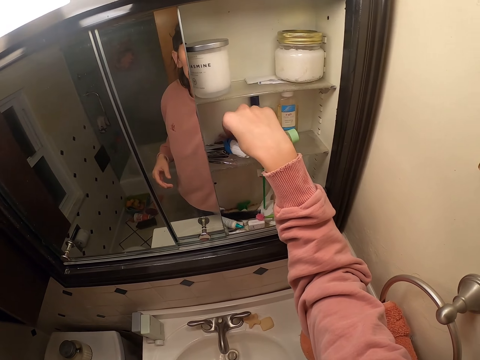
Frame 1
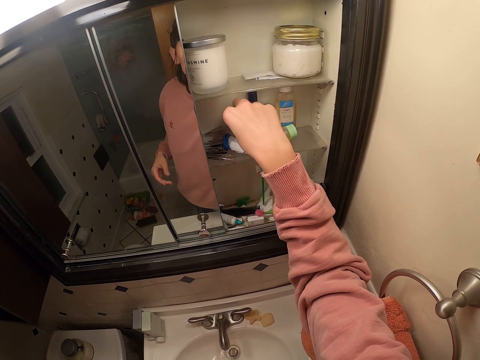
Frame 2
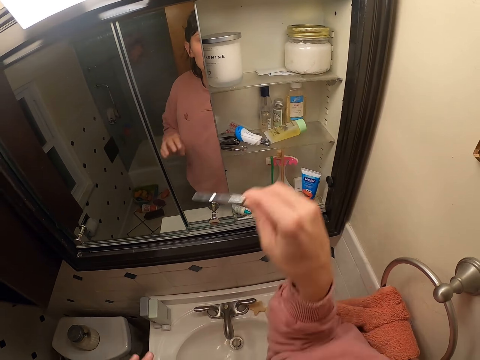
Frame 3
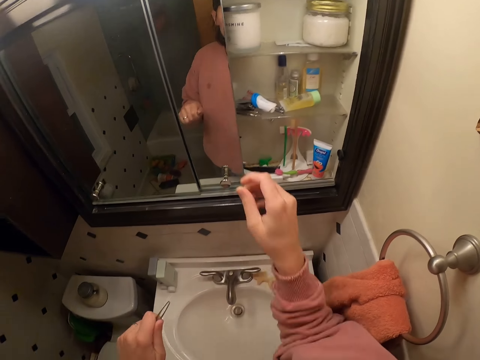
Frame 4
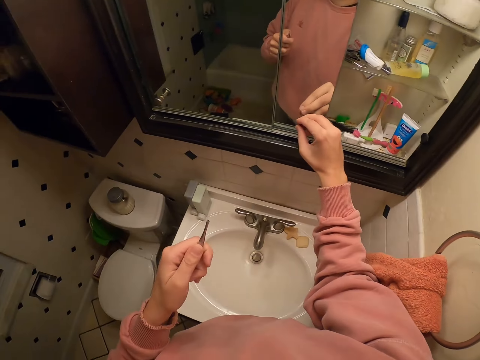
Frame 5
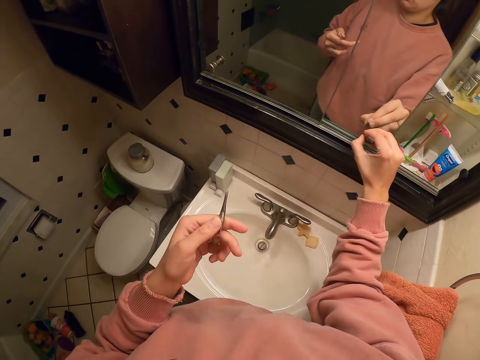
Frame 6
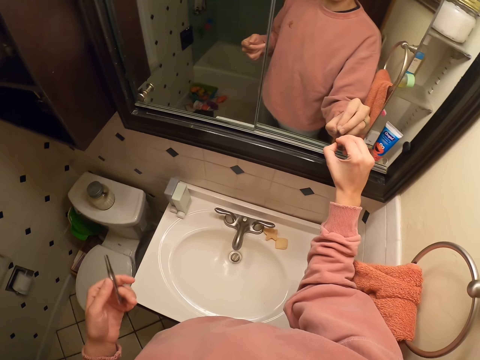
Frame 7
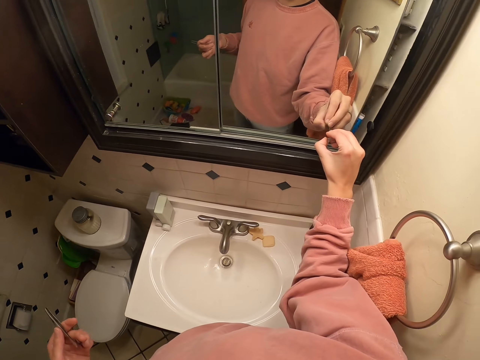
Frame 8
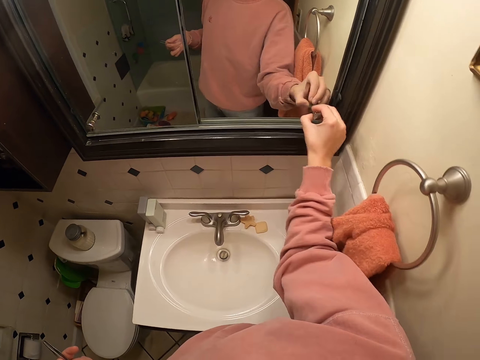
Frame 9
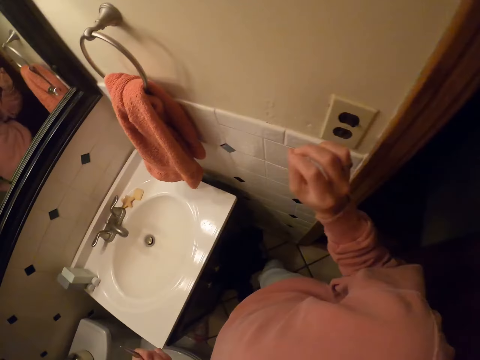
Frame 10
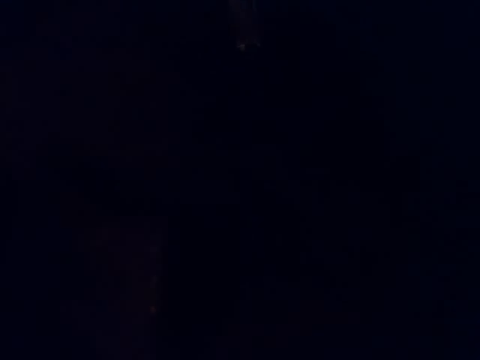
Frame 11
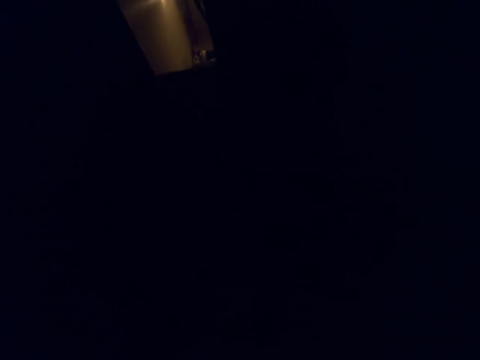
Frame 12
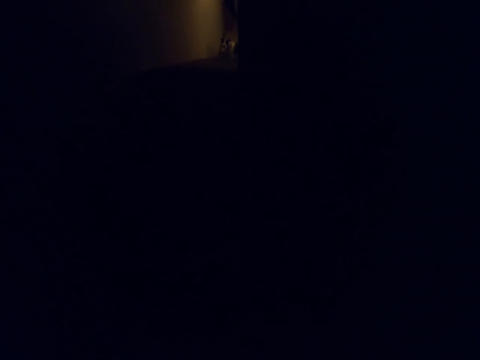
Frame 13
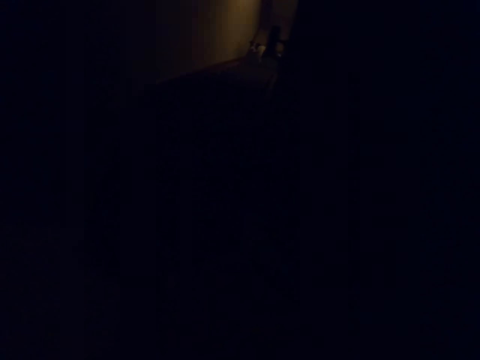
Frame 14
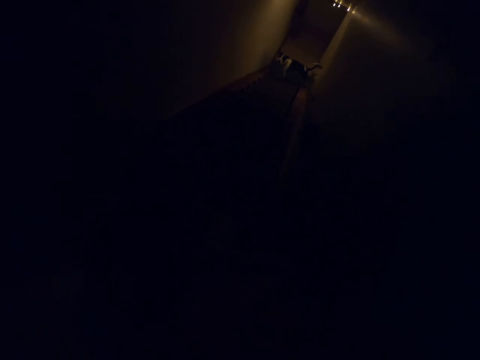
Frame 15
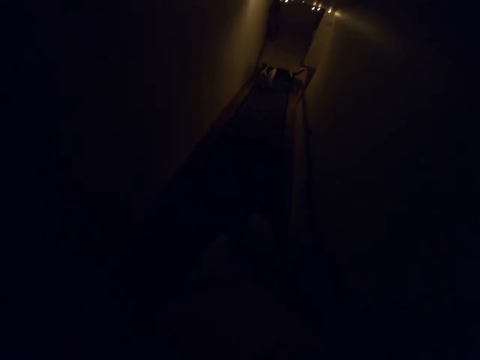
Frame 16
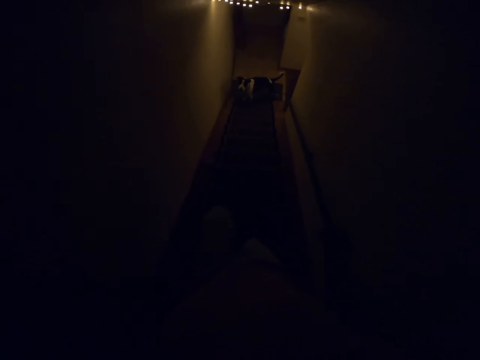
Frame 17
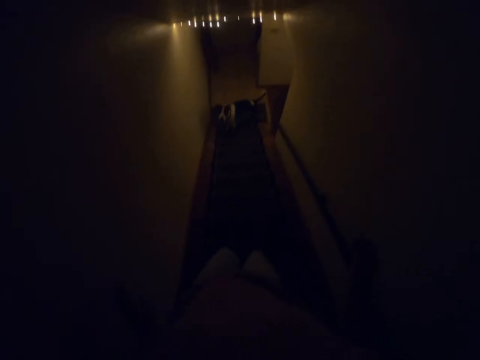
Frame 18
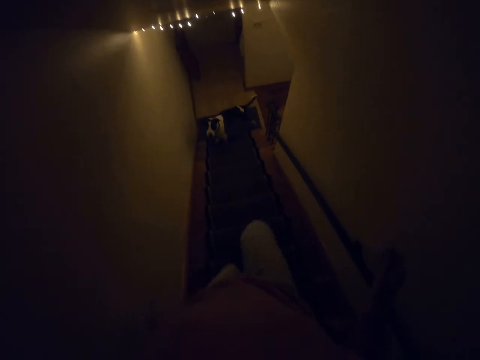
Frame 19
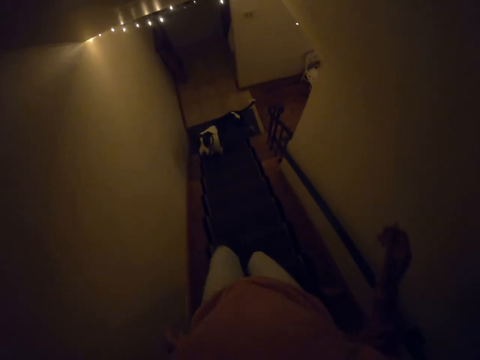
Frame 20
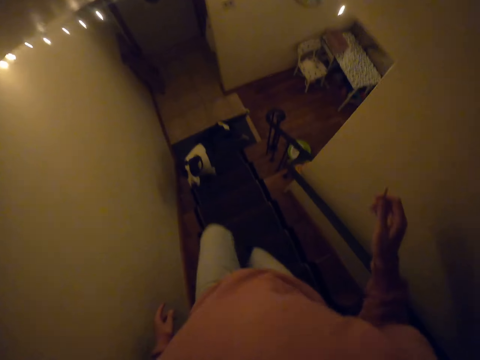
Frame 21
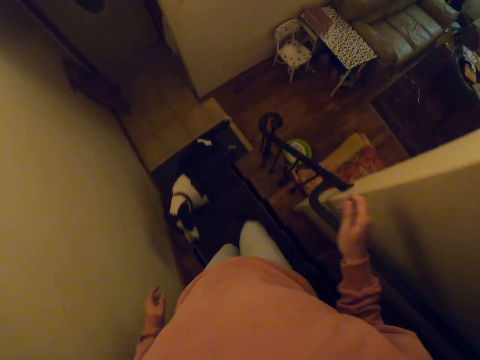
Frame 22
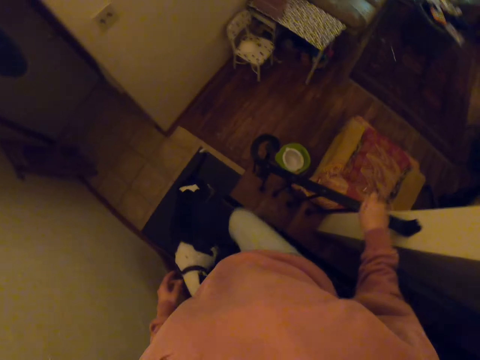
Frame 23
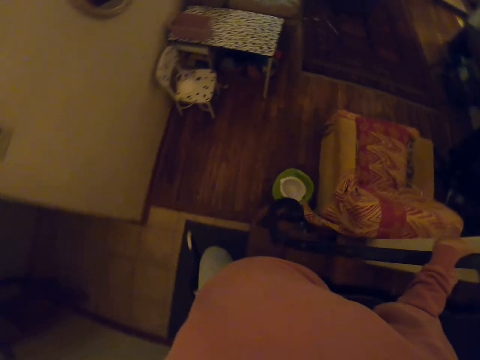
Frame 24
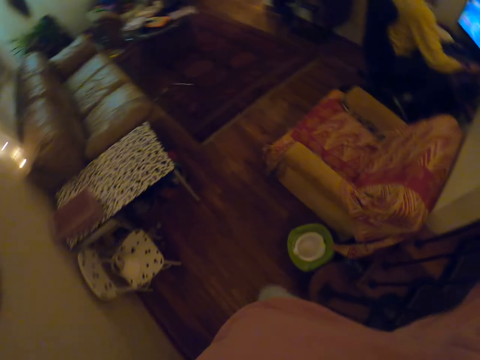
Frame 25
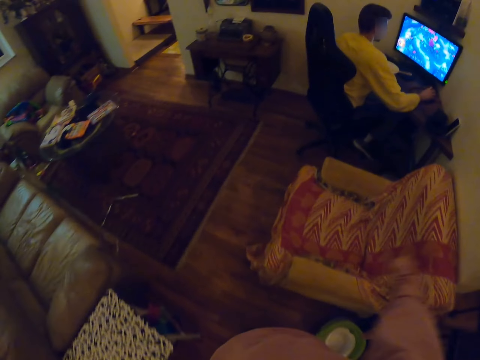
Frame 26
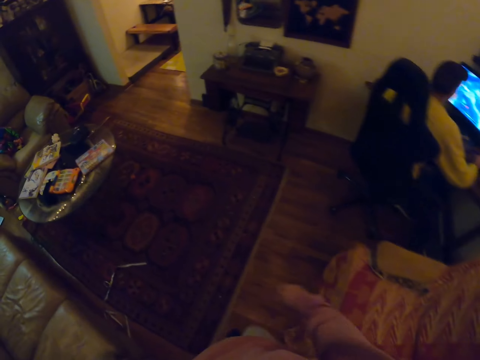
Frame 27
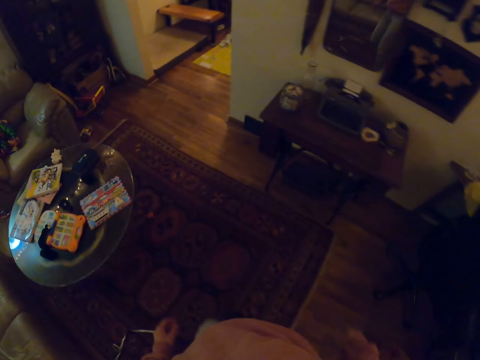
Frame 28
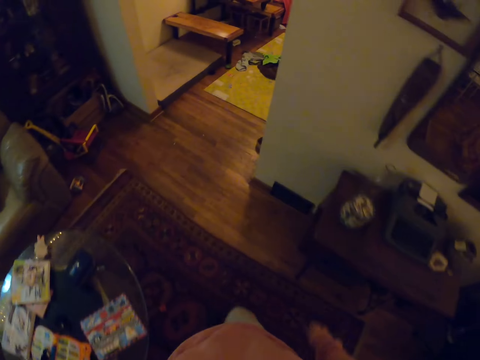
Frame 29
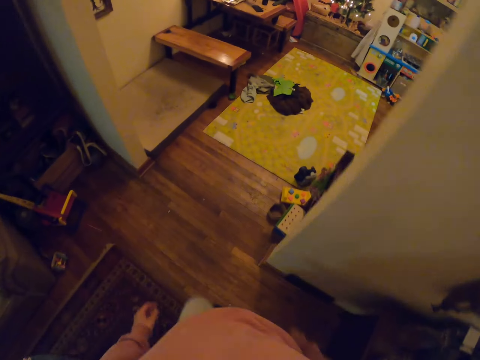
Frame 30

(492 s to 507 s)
The camera wearer touches something. They close the small cabinet. They switch off the lights. They walk on the floor. They walk downstairs. They walk around the room.

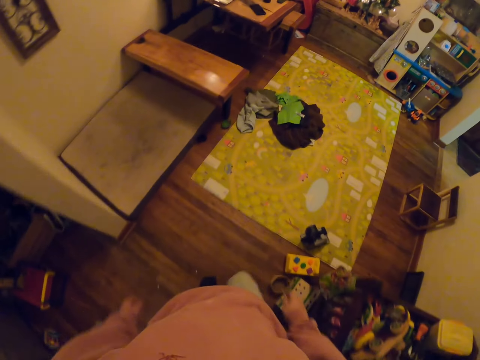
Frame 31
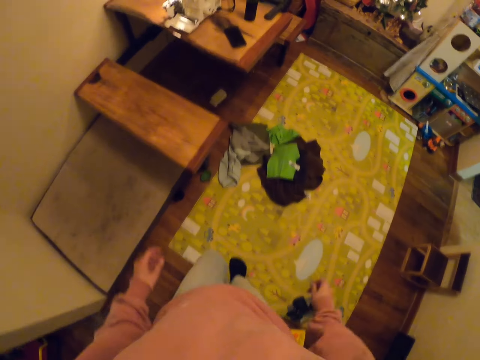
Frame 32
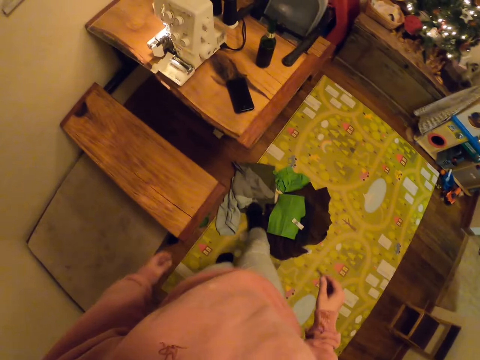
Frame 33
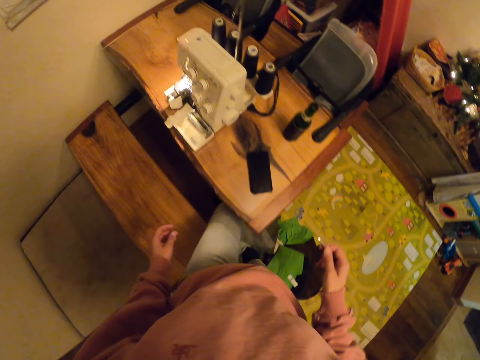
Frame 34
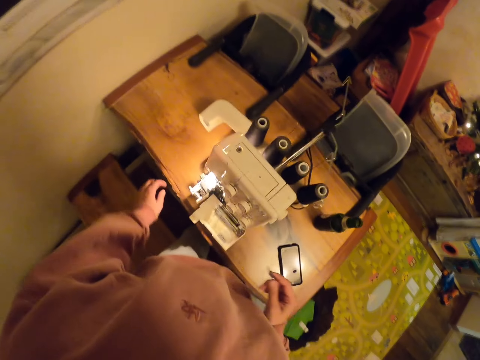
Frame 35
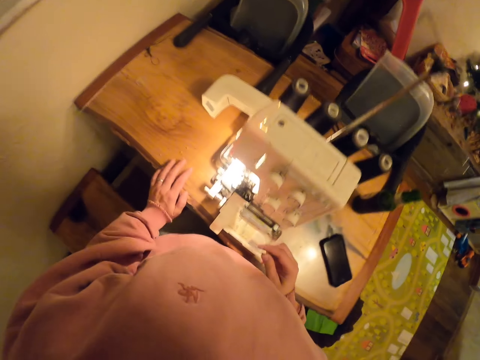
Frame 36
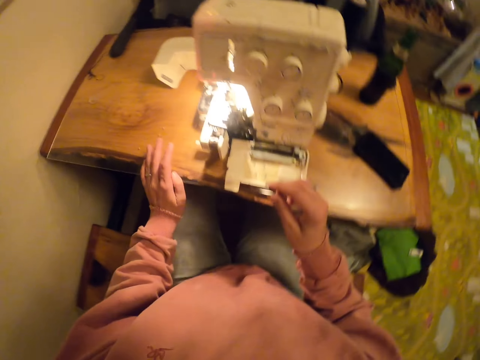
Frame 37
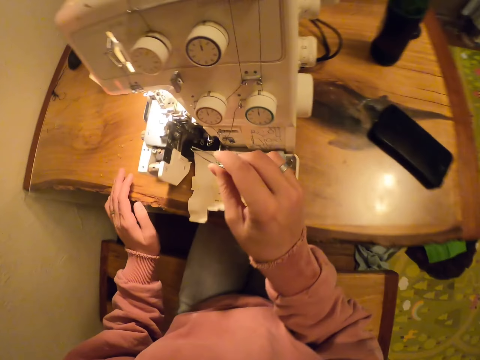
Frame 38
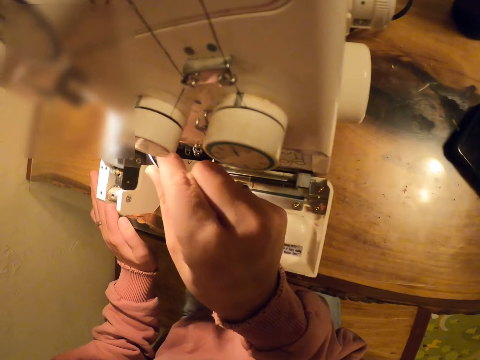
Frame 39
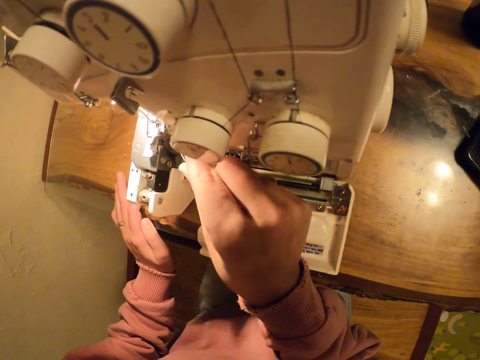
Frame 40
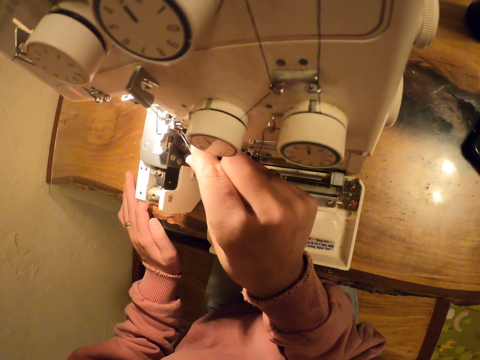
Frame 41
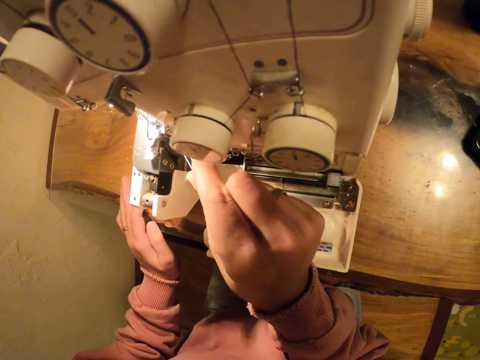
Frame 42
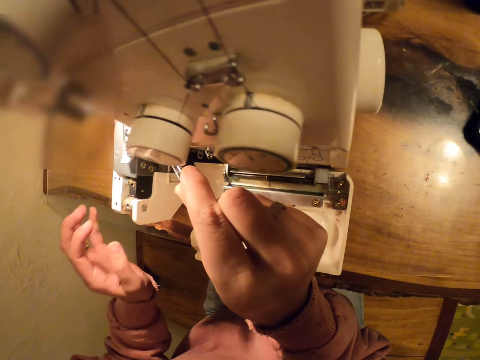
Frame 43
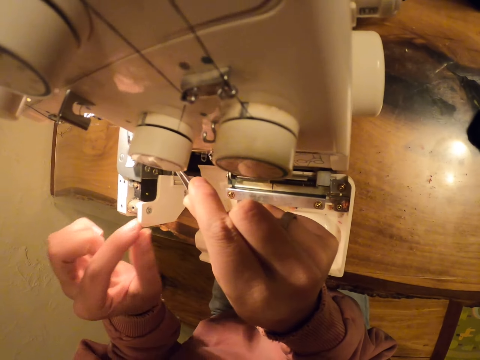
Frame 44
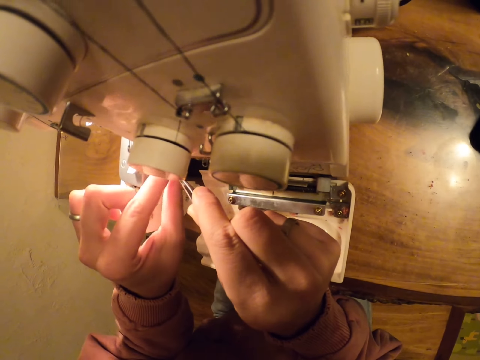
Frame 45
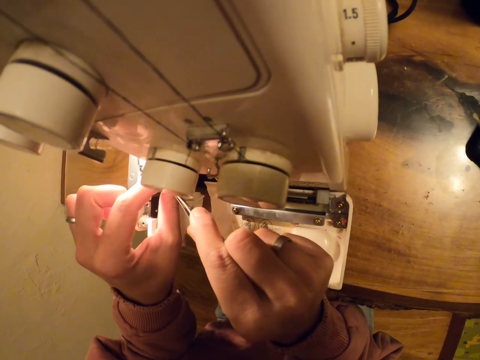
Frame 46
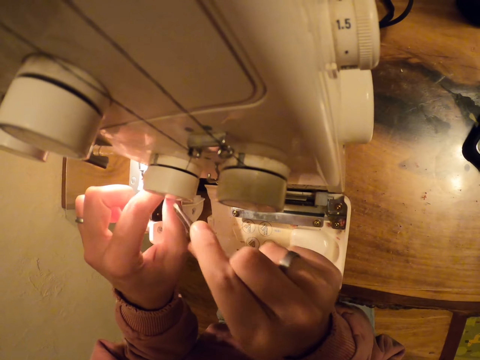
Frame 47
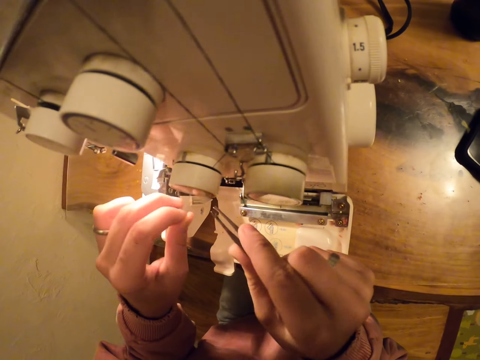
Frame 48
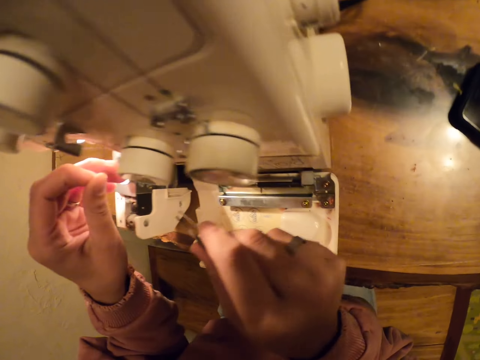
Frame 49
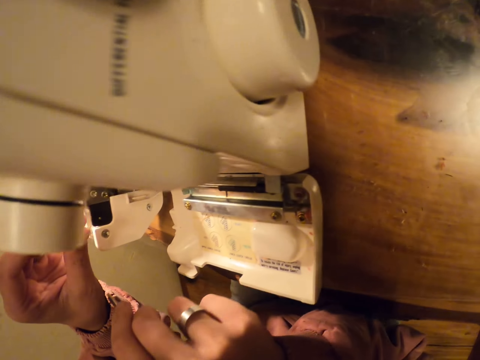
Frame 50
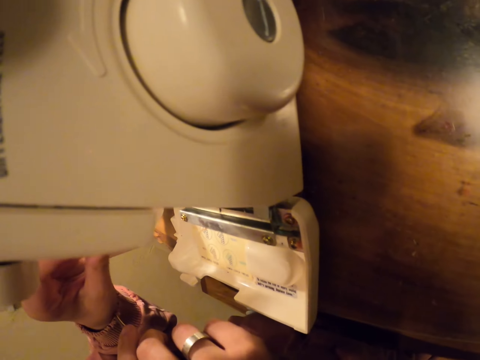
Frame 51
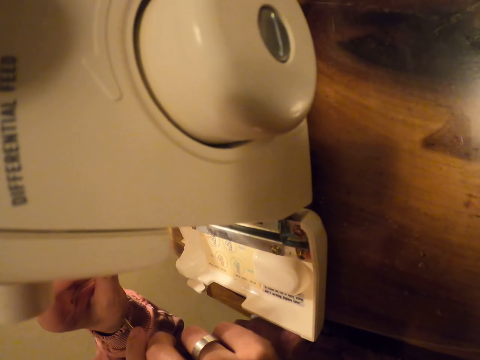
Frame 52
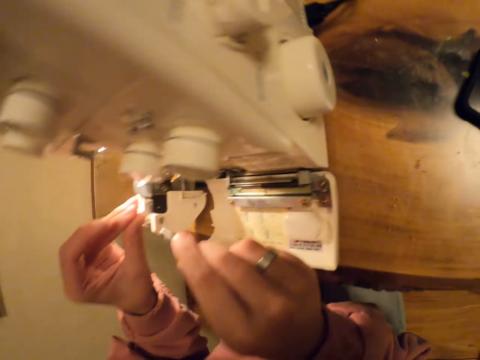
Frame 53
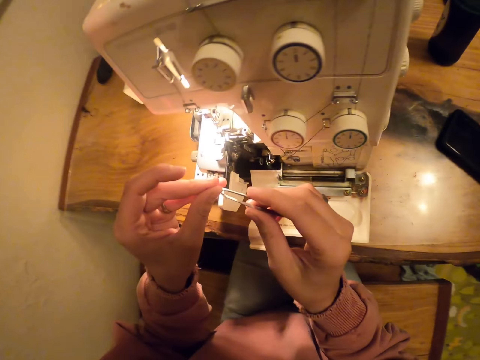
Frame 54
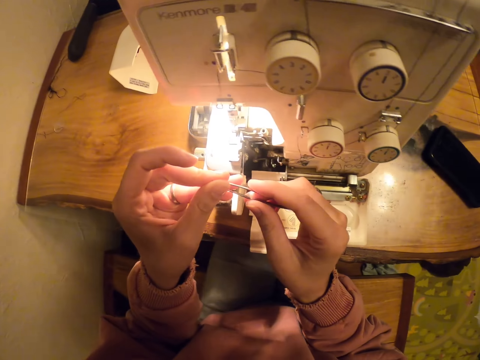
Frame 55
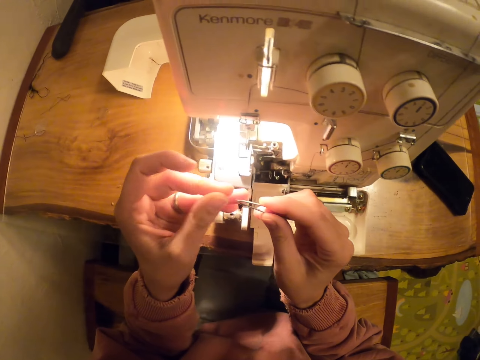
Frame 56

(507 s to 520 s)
The camera wearer sits on the desk or chair. They pull the string with something. They fix the machine. They hold the thread.
